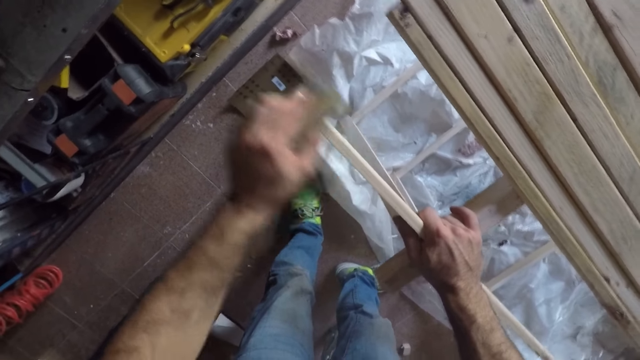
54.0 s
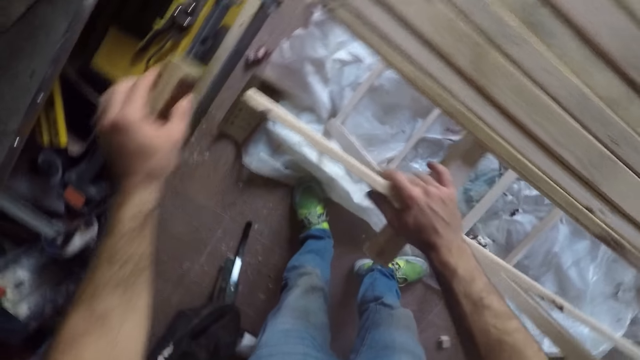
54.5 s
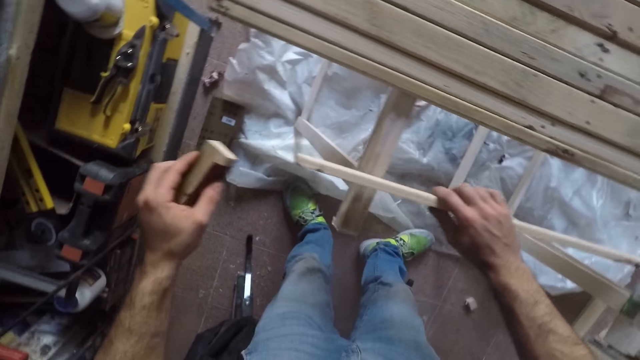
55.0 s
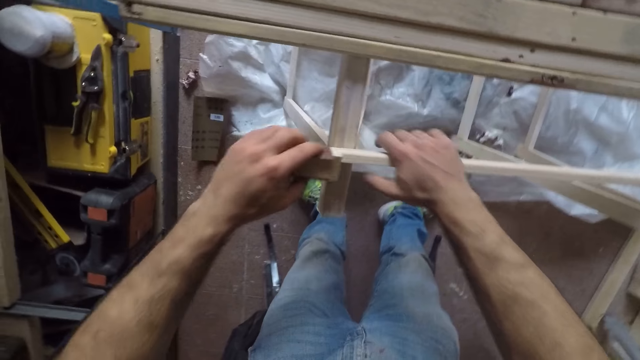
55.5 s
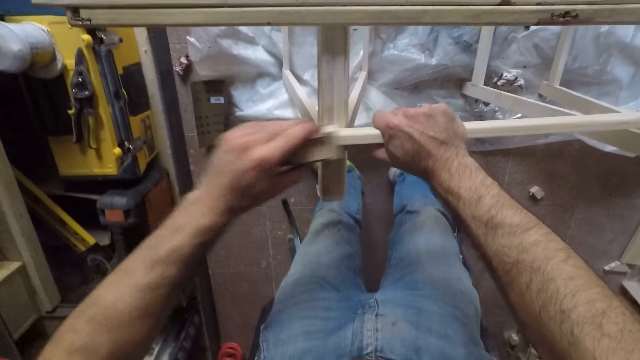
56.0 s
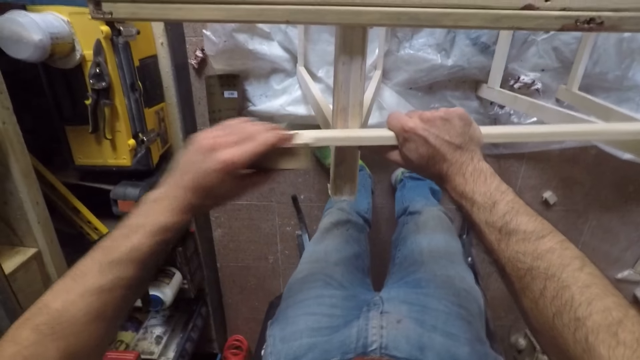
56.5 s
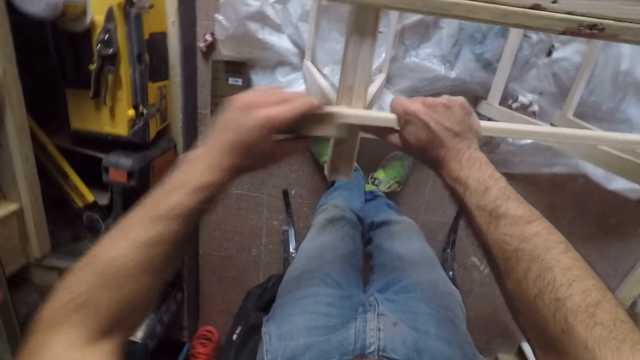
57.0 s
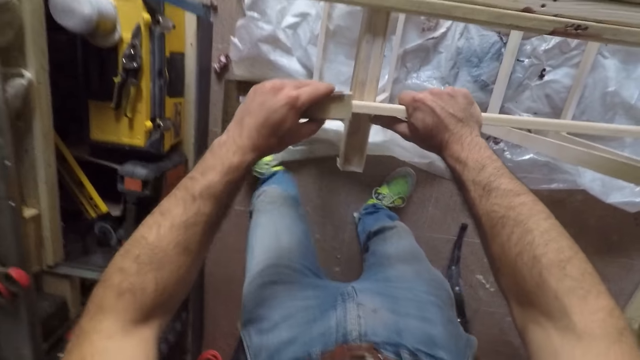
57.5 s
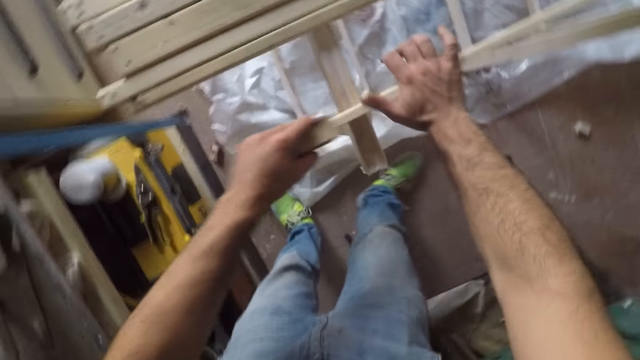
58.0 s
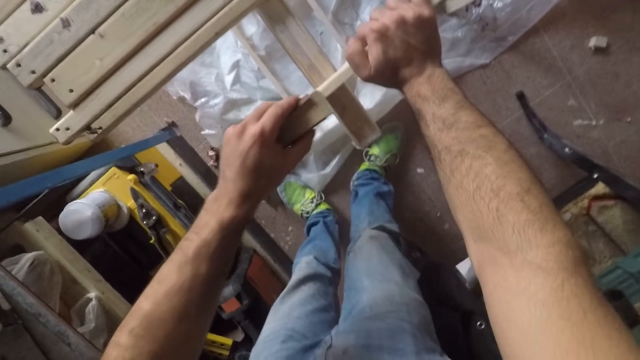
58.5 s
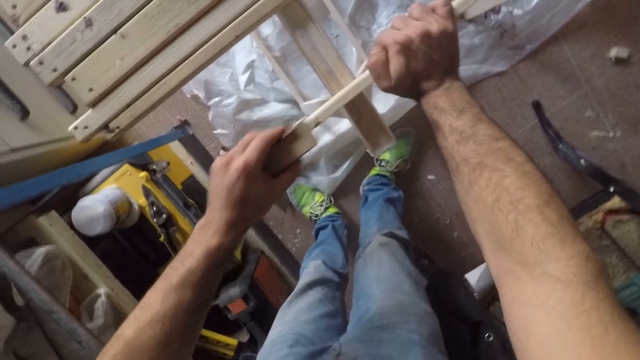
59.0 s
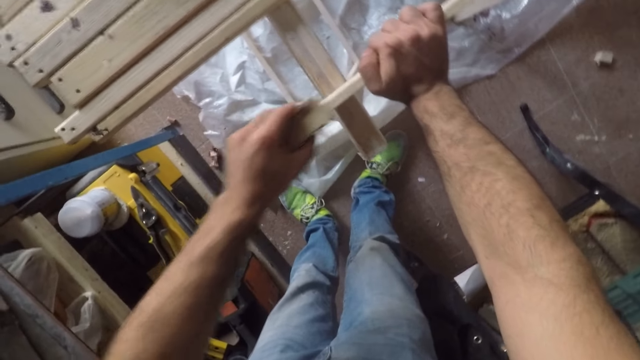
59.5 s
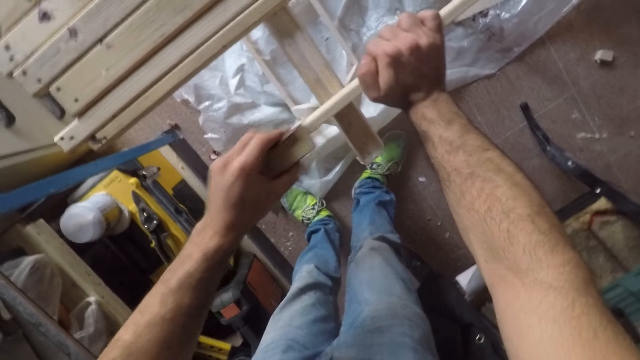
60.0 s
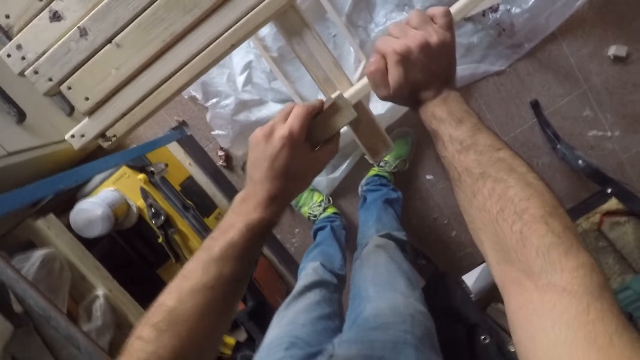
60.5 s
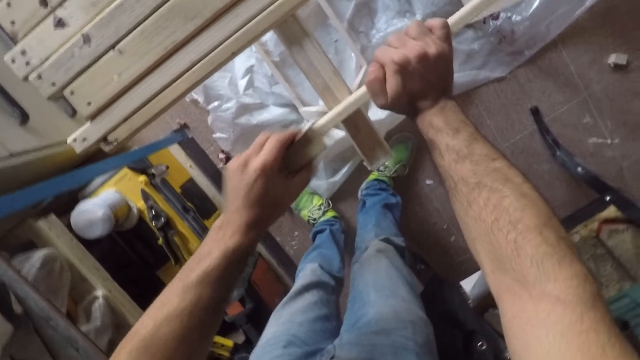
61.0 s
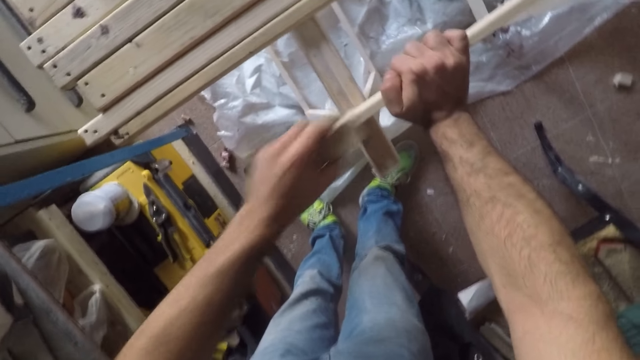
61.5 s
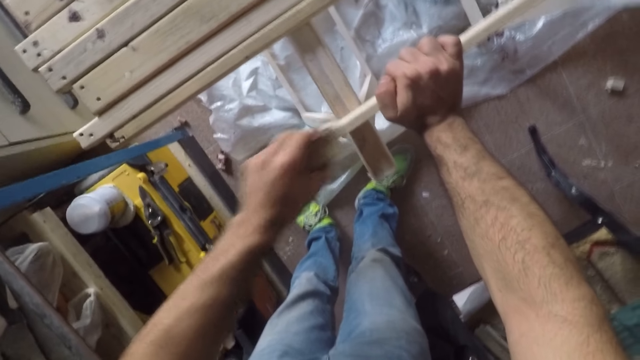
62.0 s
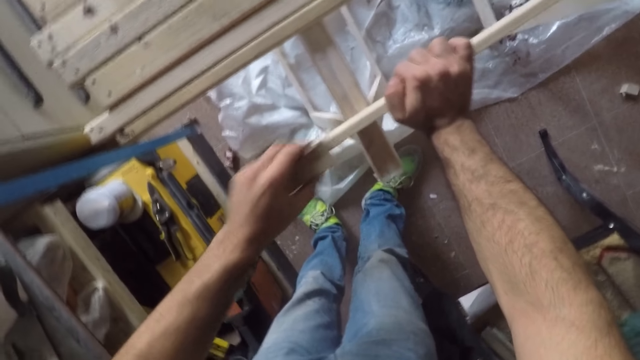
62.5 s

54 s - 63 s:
The camera wearer moves the long wooden stick to the right with his right hand and files the long wooden stick with the sandpaper. He moves closer and scrubs a piece of wood with the sandpaper.

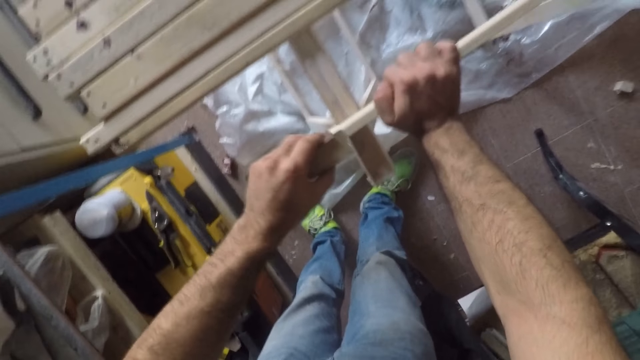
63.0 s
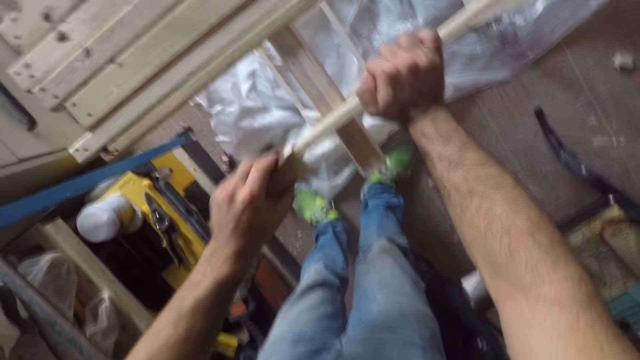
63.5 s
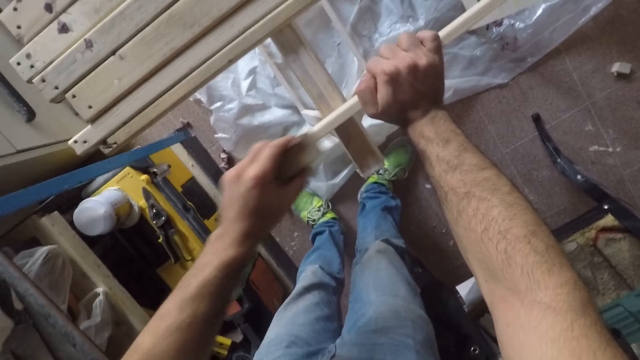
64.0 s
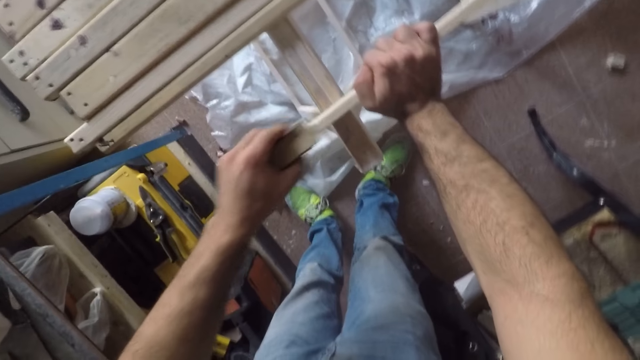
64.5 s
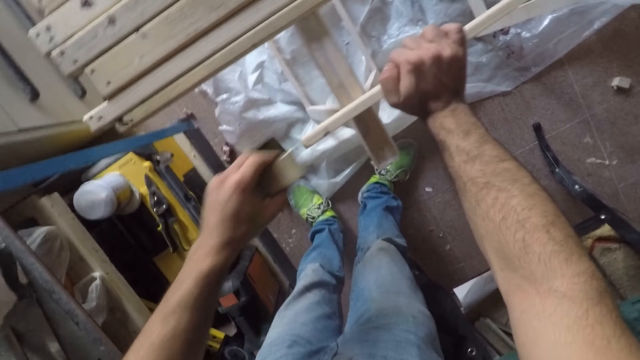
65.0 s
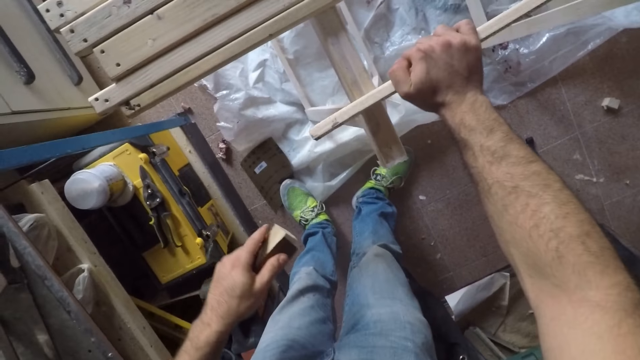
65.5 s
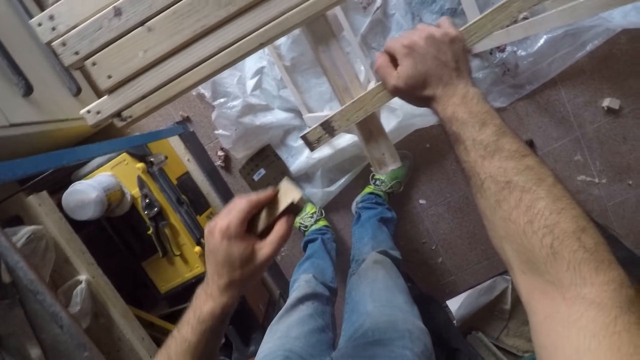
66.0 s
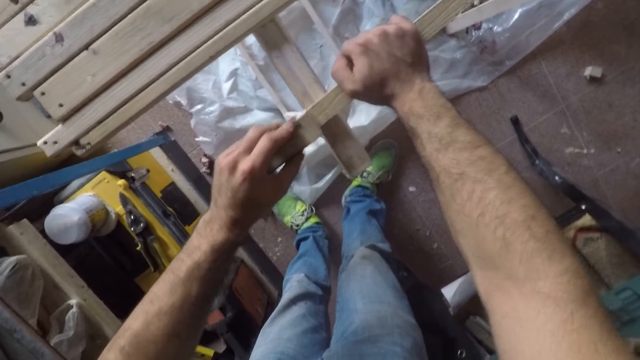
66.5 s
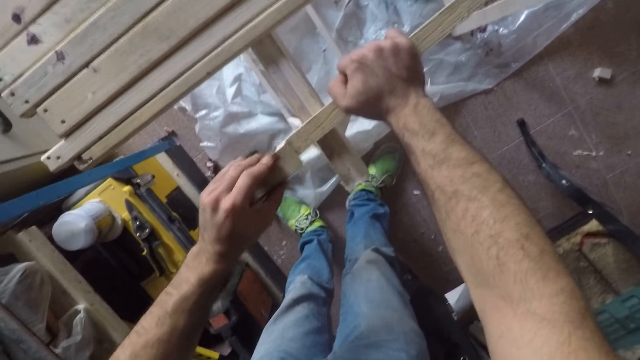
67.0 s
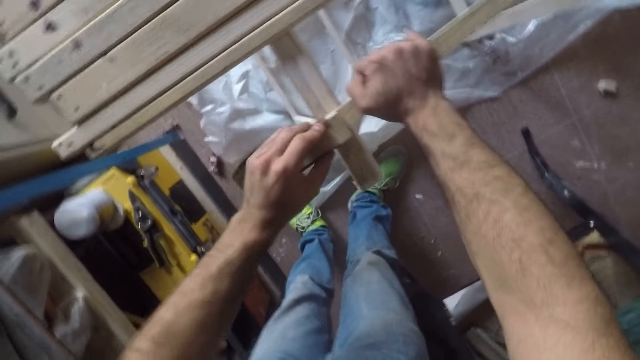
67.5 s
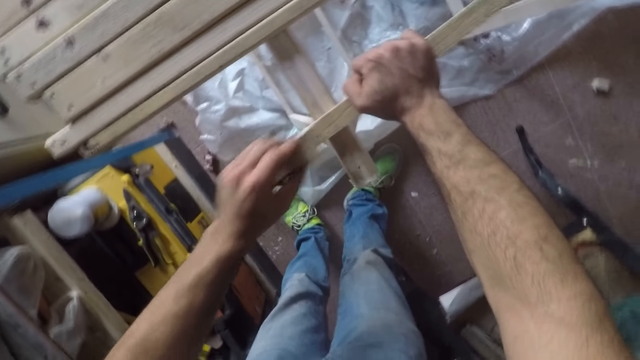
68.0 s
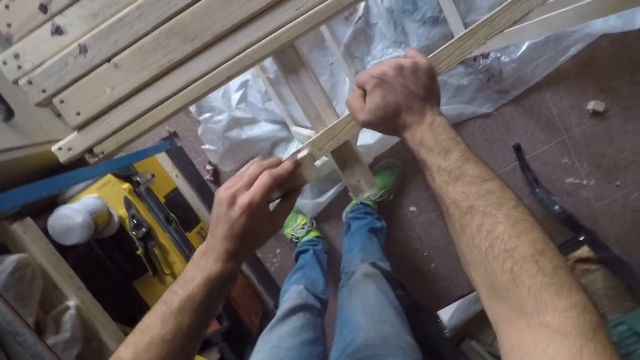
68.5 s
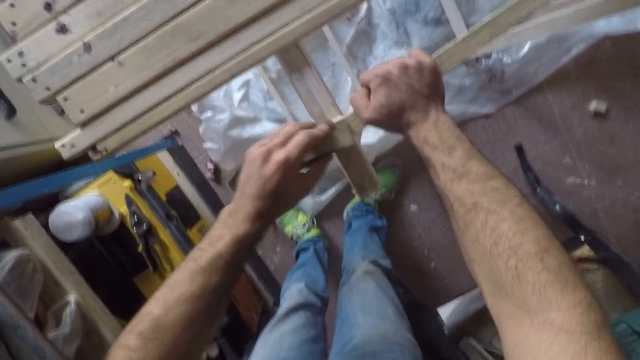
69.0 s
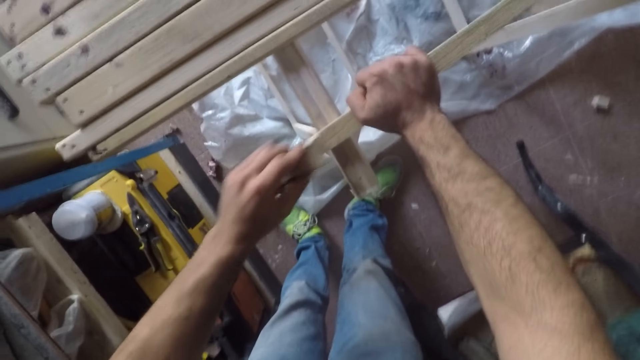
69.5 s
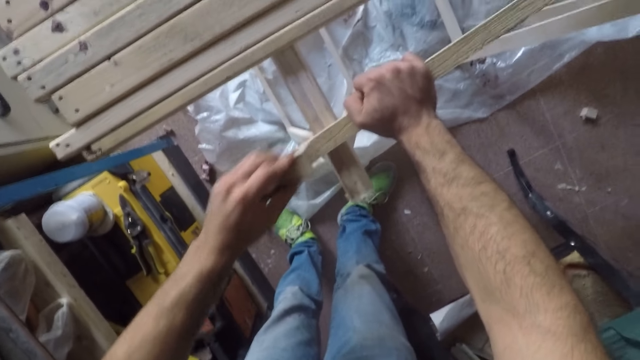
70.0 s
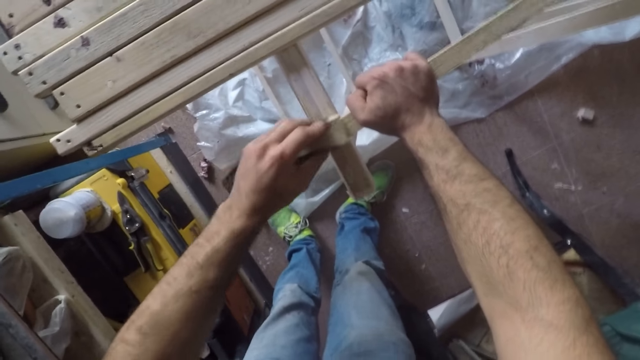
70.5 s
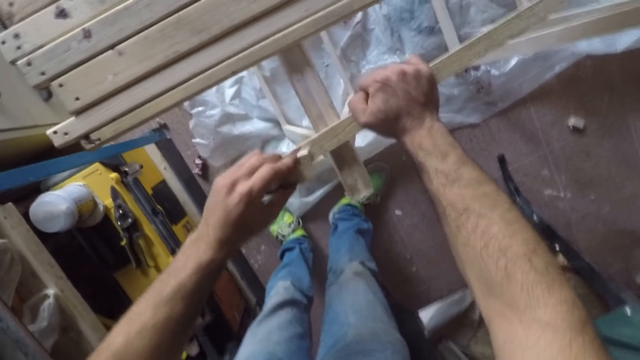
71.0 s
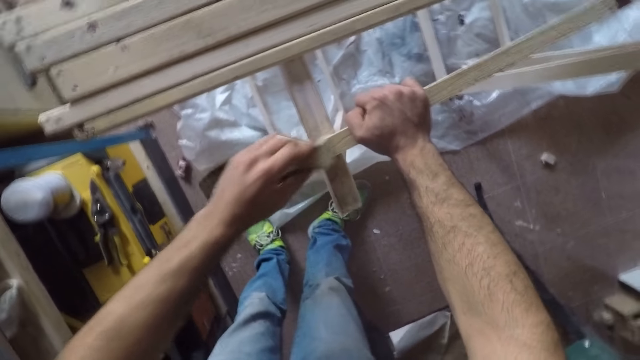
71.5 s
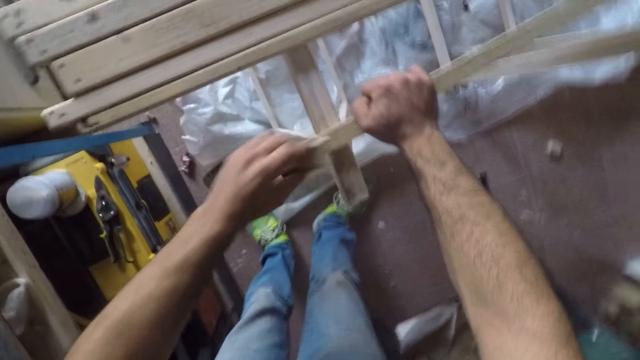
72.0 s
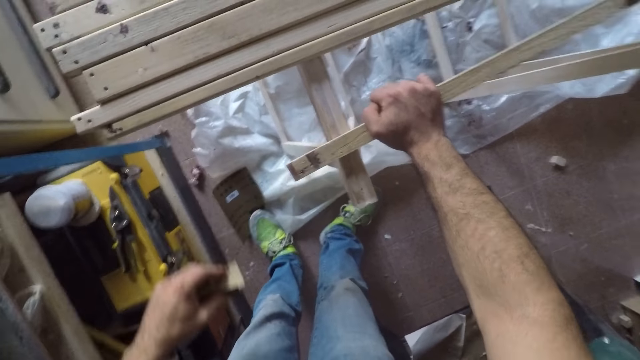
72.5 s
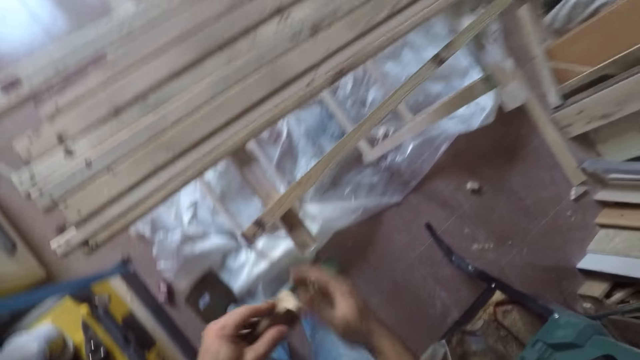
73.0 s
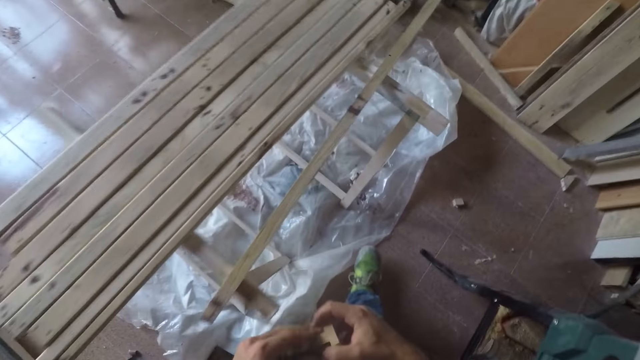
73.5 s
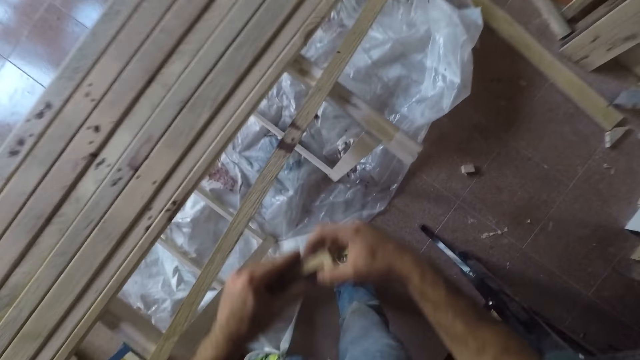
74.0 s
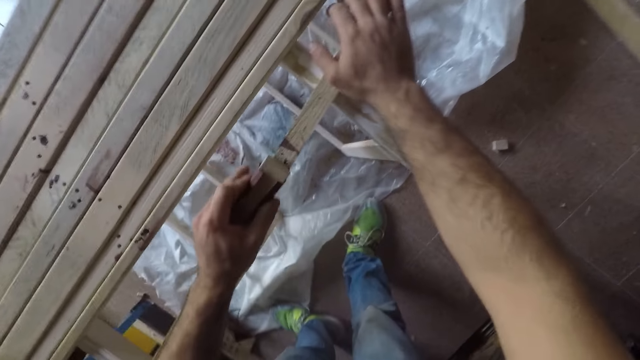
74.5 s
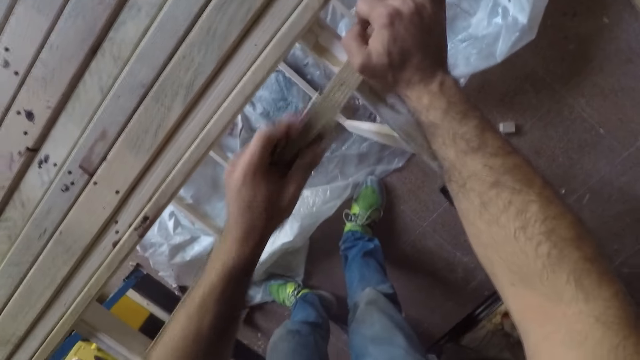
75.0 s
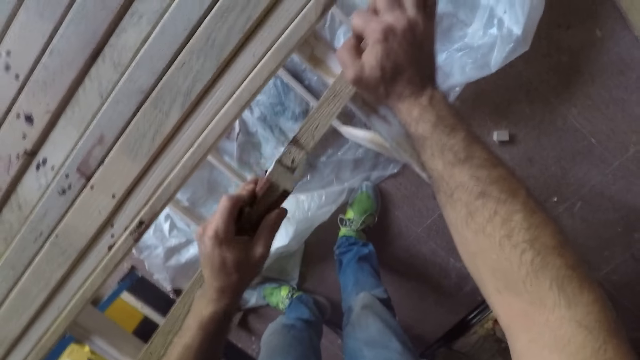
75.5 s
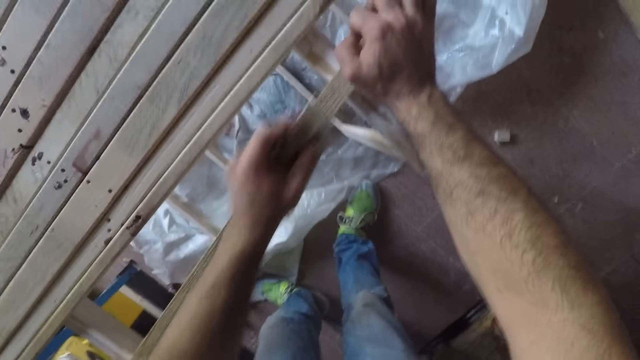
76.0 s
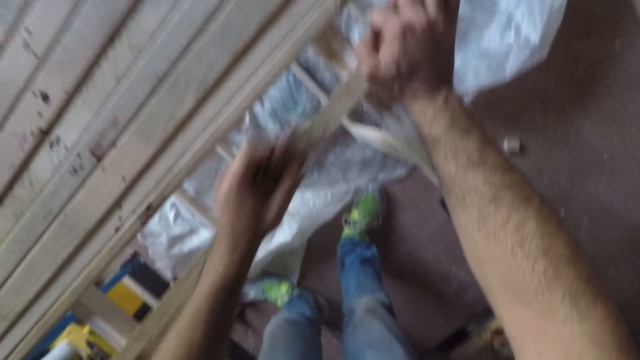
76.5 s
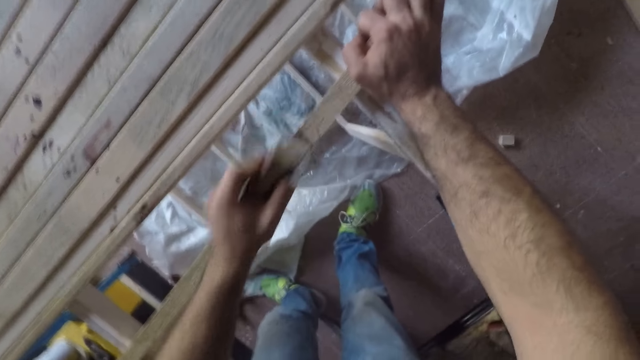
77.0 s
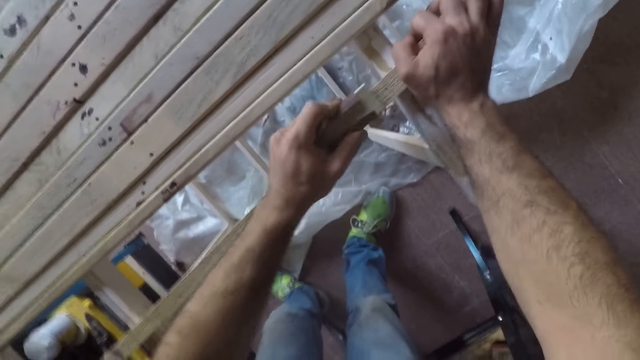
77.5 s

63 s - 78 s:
The camera wearer turns the long wooden stick to the back and files the long wooden stick with the sandpaper. They shift the sandpaper to the right hand, walk around the room and scrub a piece of wood with the sandpaper.
